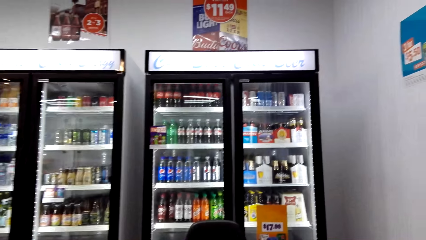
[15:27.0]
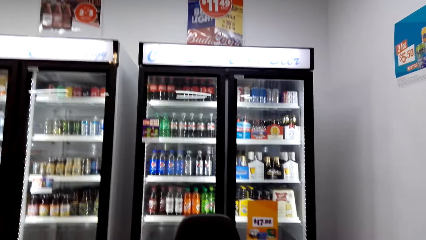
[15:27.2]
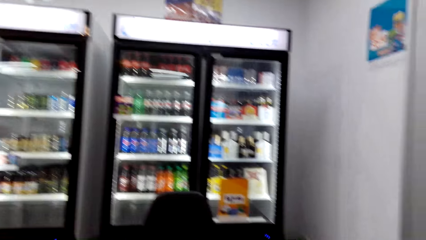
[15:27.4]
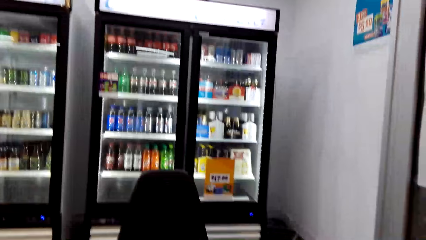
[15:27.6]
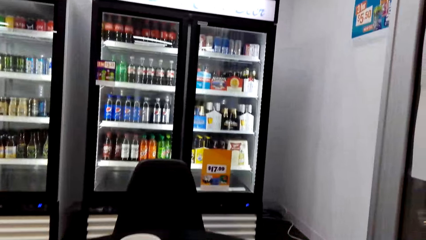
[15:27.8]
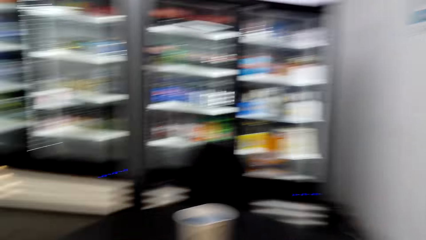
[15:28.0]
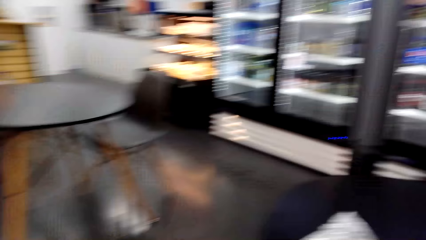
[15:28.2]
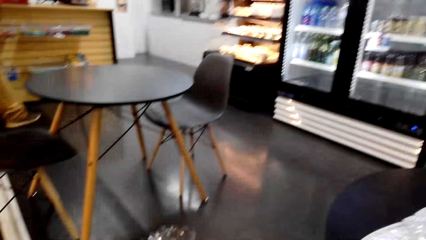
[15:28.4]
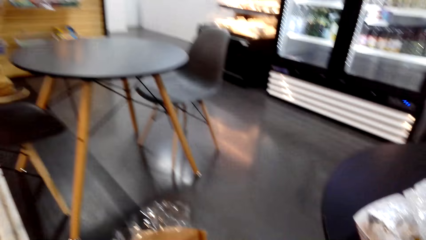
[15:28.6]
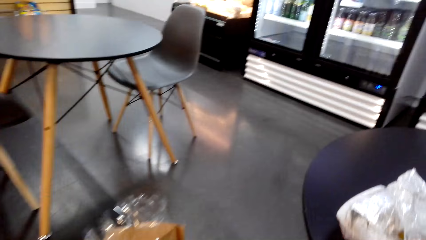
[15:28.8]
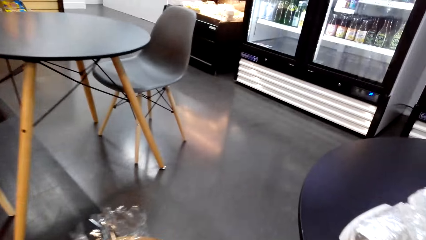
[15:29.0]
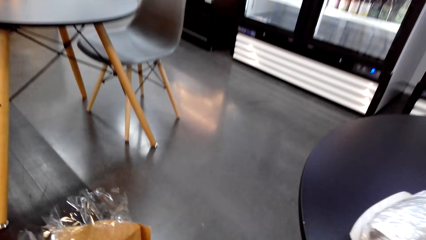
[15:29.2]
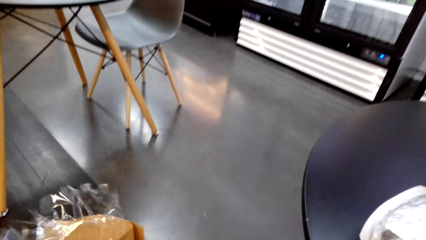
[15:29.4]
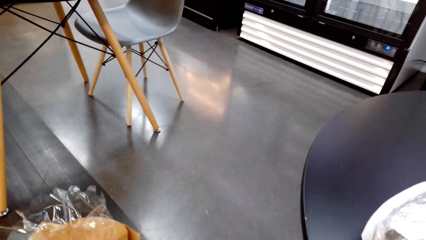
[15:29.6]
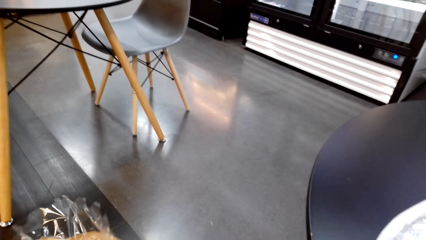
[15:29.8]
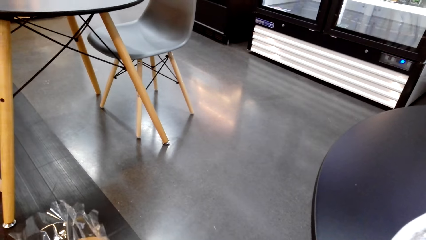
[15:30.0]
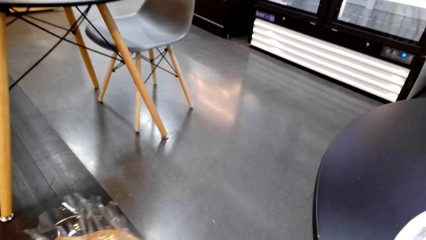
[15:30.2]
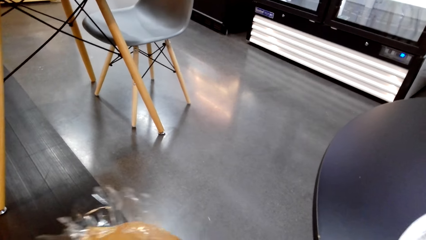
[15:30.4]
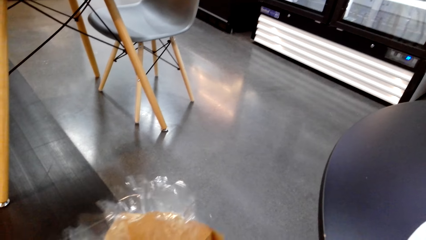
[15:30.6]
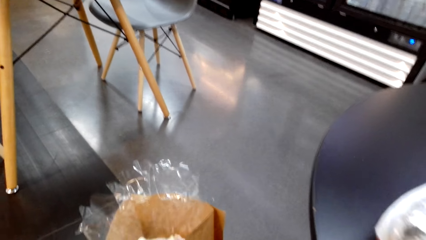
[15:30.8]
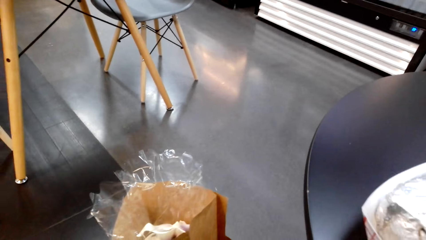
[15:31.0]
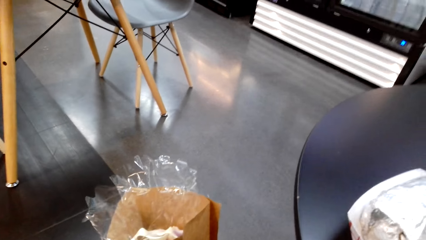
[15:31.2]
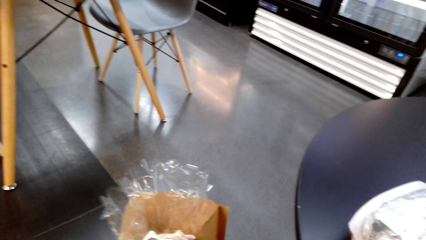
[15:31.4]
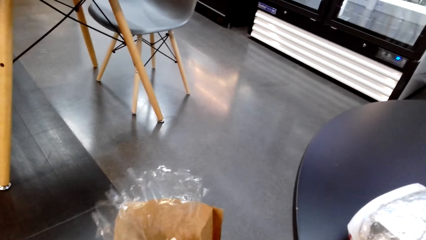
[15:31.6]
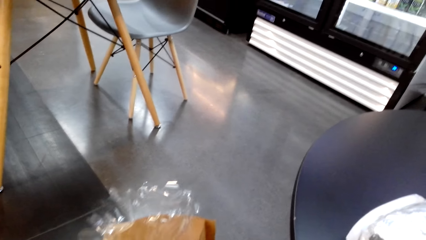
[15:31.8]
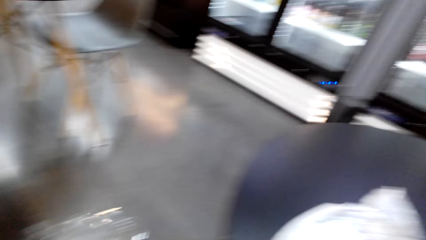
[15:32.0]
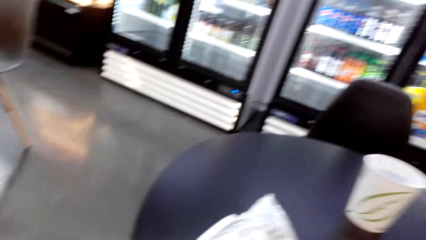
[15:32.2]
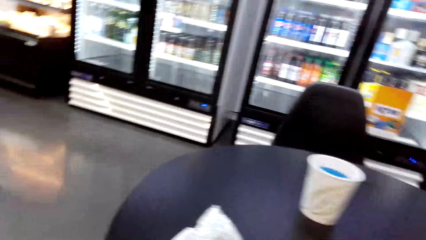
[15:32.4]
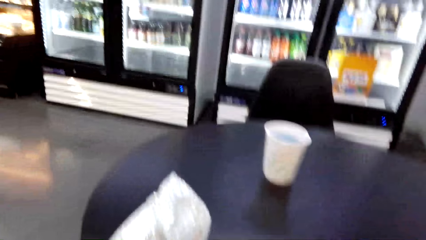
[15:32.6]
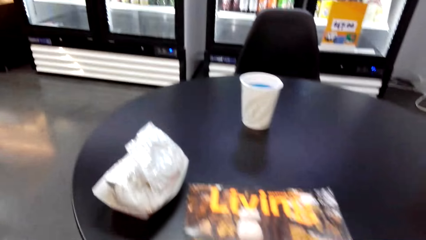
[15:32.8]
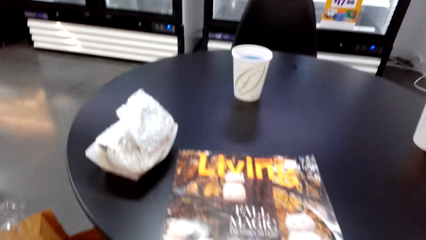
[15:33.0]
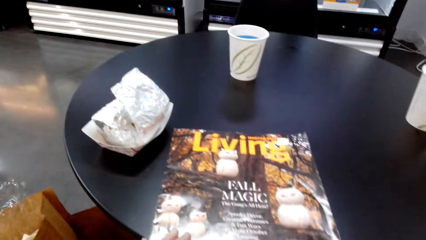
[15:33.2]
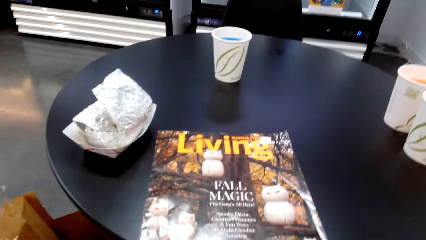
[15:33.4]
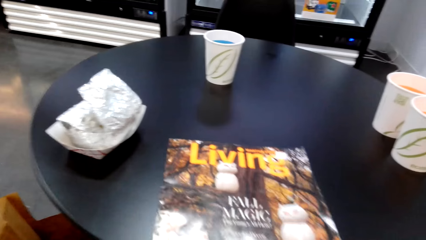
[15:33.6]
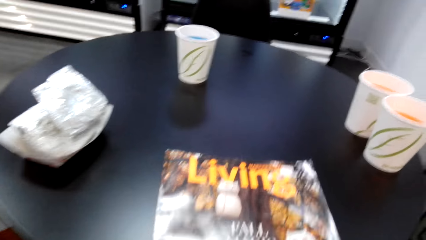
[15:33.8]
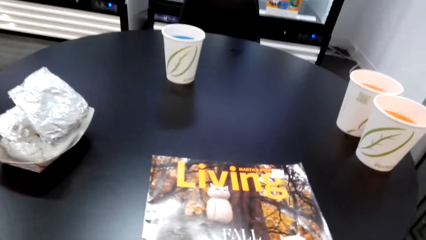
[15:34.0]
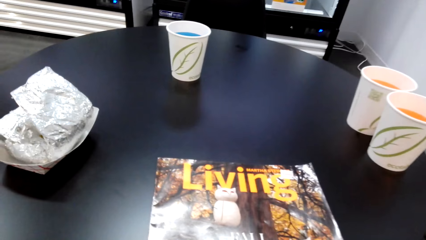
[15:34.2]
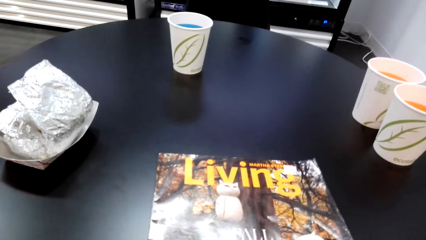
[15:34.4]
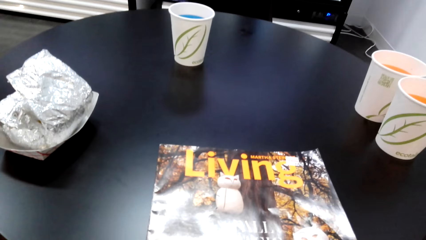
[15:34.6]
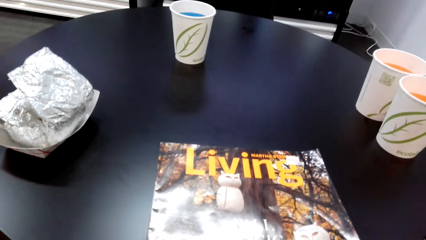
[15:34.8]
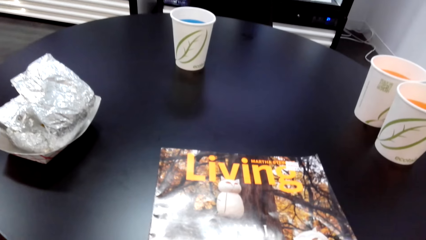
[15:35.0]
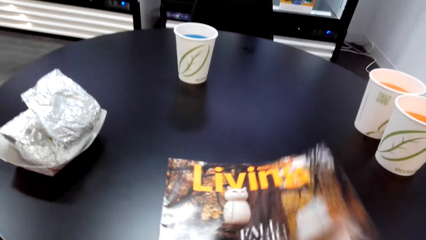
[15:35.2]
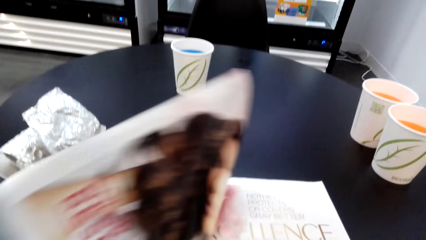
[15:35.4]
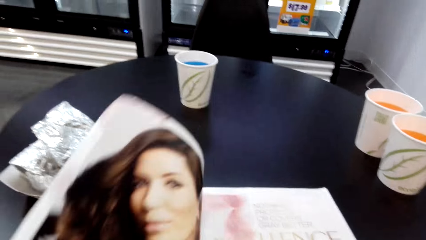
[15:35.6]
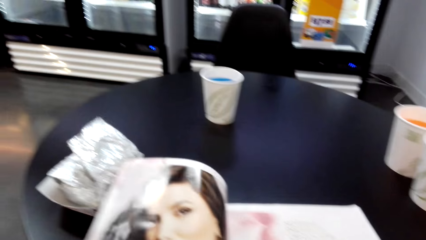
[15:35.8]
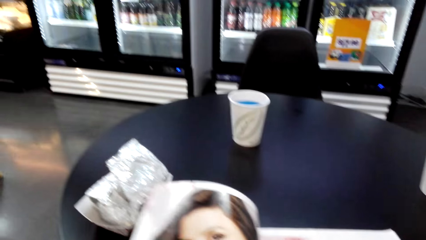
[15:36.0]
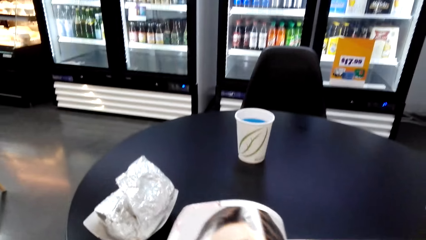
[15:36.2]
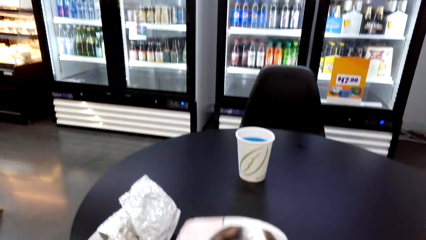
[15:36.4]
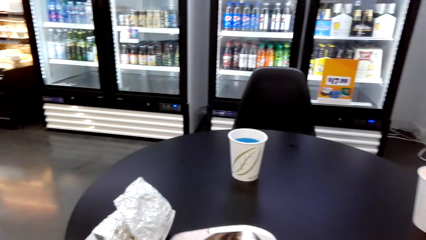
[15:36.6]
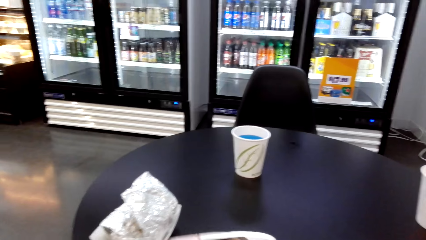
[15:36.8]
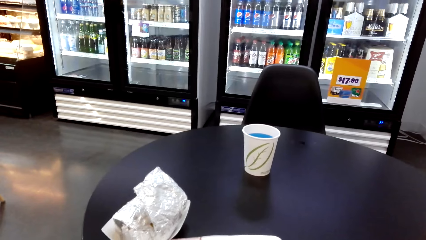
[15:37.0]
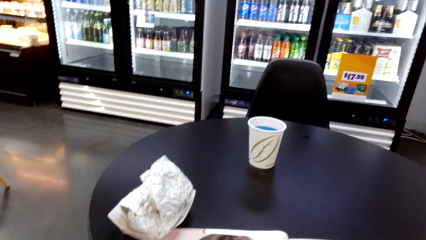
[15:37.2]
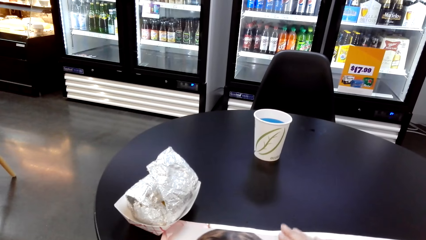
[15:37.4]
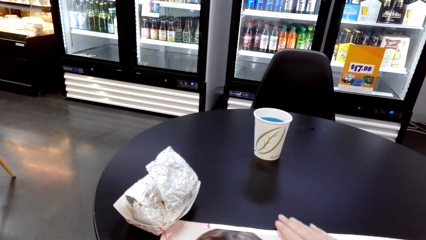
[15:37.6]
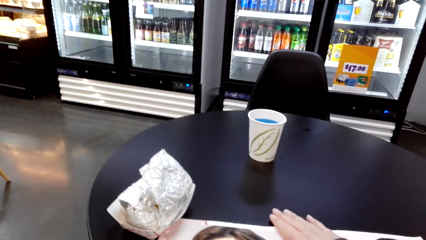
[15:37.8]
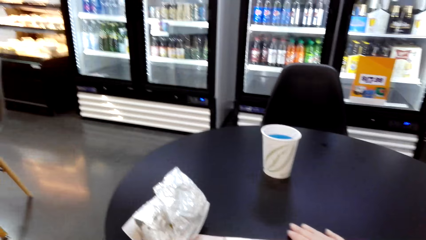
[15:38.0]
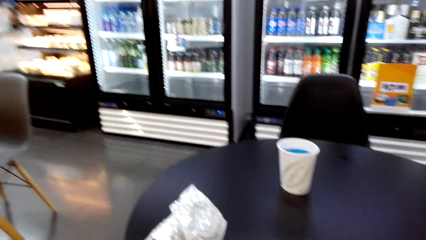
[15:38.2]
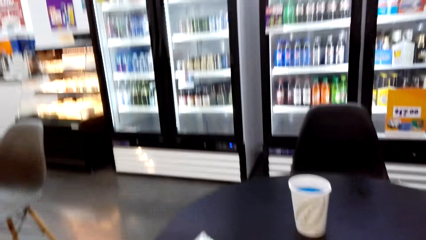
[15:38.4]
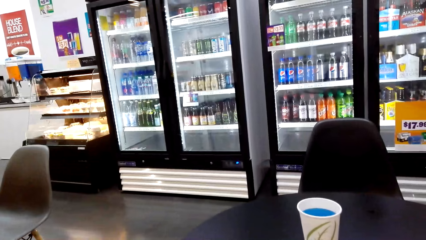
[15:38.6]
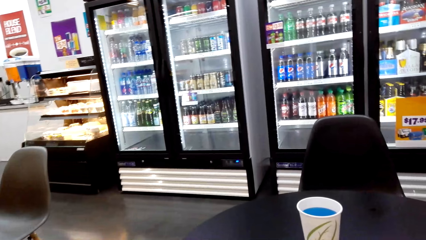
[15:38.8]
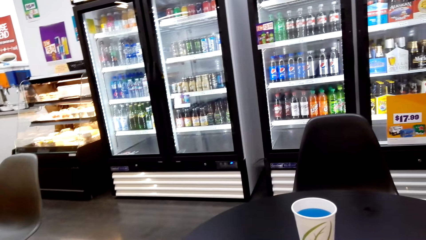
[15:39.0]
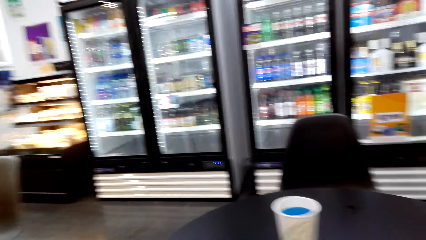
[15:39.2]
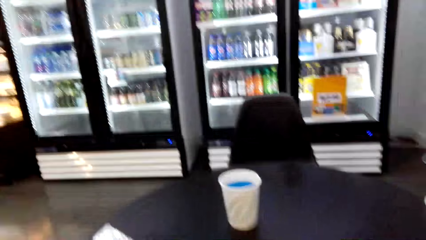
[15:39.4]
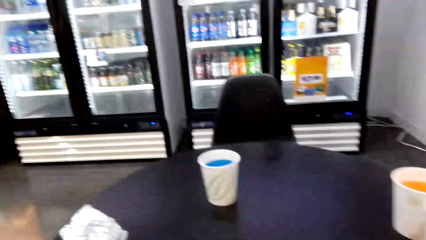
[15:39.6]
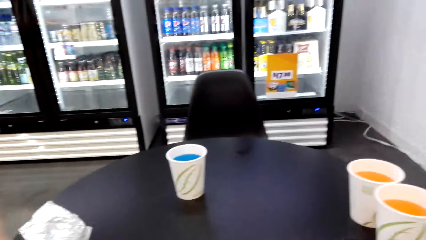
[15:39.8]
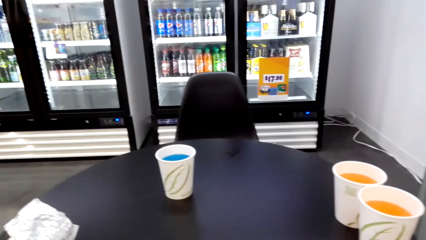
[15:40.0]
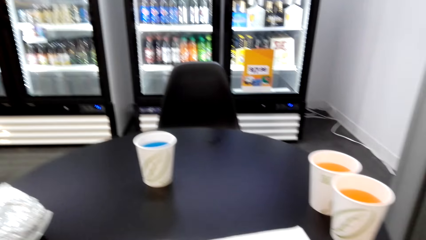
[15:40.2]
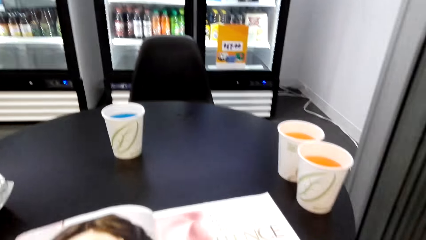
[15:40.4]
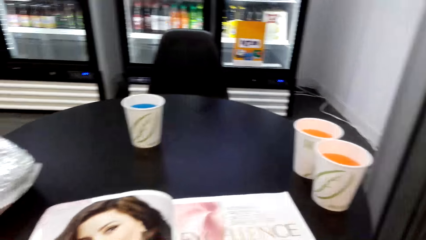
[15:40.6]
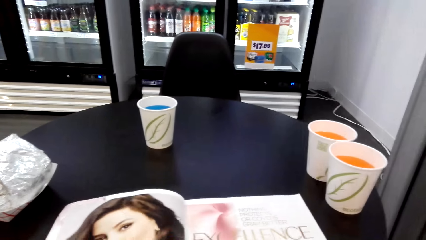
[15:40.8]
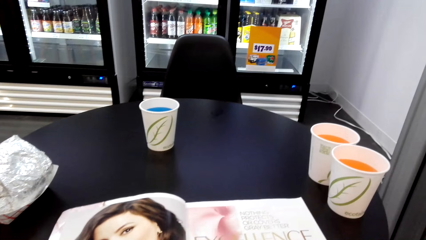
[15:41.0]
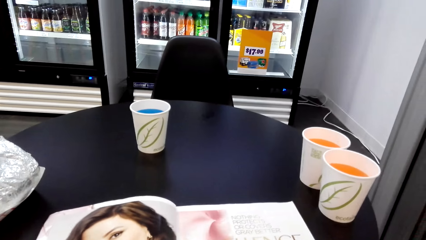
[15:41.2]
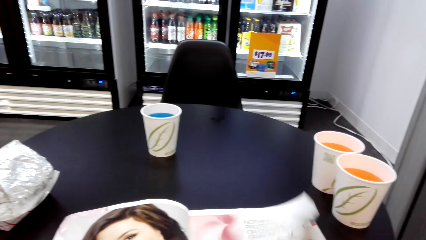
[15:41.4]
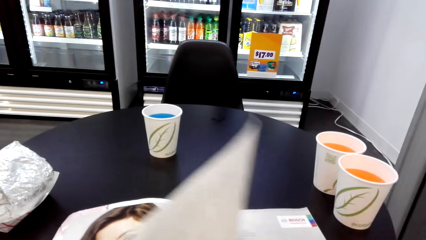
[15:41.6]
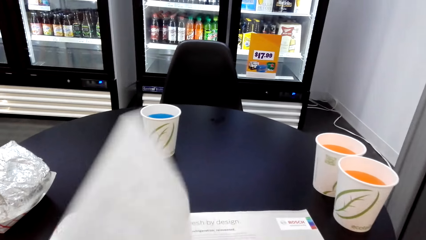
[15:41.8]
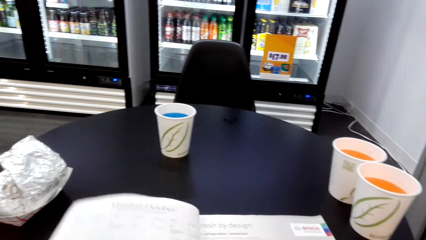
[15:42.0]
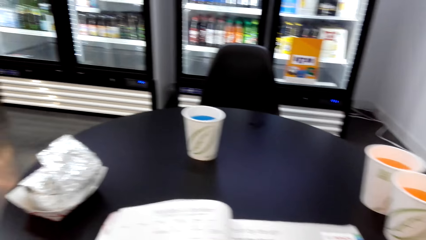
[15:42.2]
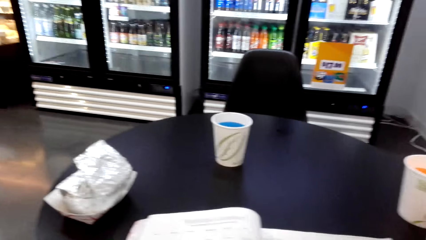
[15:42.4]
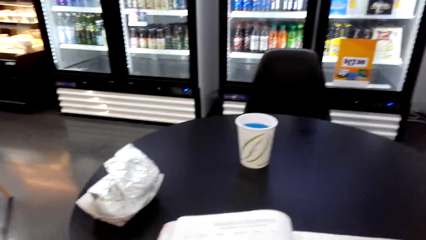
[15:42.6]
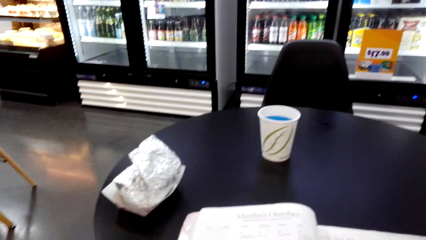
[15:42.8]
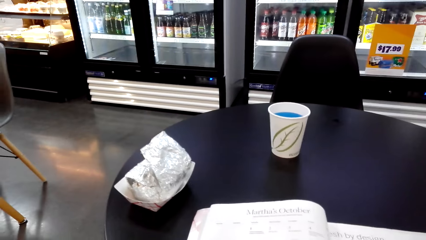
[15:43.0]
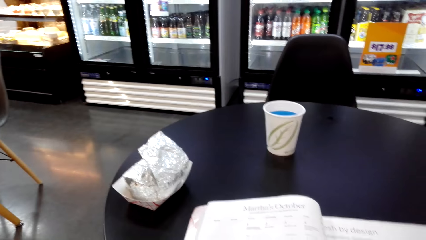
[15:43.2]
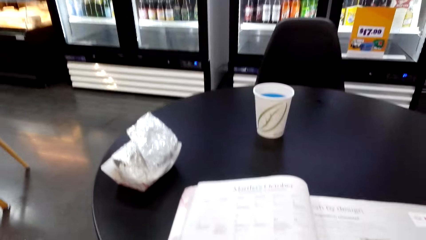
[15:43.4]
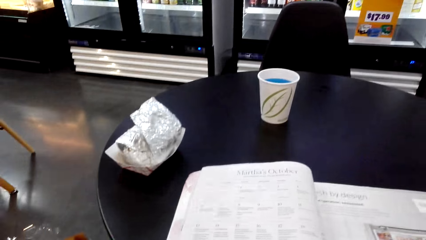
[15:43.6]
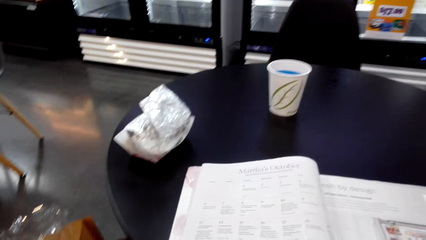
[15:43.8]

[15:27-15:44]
The camera wearer moves the shopping on the floor. They look around the store table. They open a magazine. They flip a magazine page. They read the magazine. They flip a magazine page.
